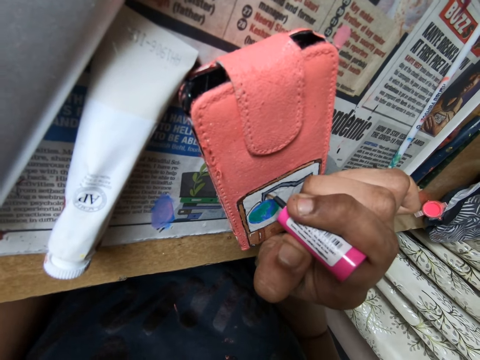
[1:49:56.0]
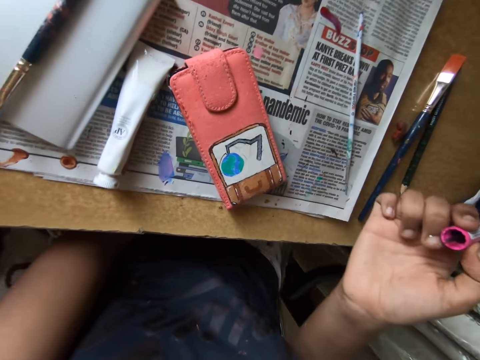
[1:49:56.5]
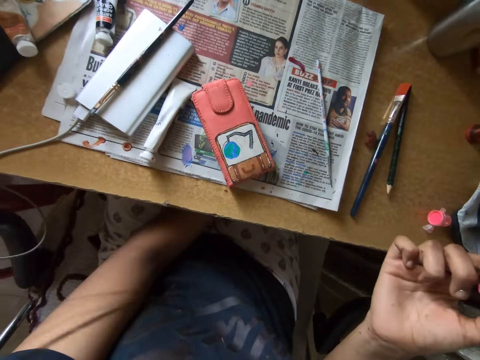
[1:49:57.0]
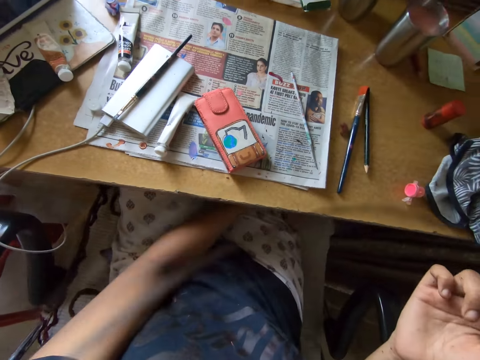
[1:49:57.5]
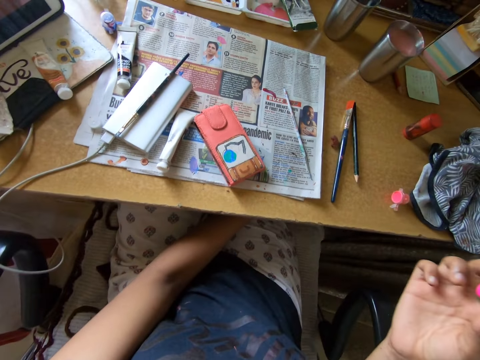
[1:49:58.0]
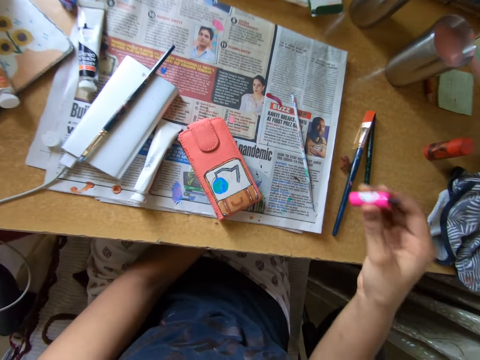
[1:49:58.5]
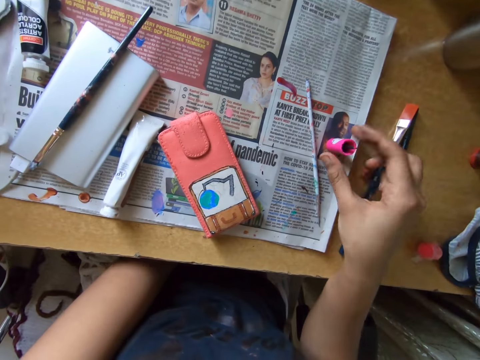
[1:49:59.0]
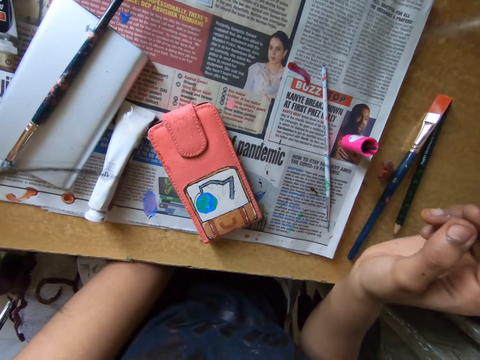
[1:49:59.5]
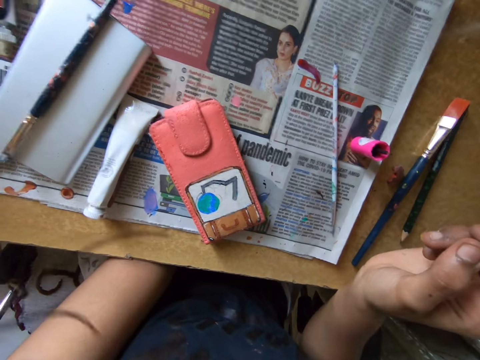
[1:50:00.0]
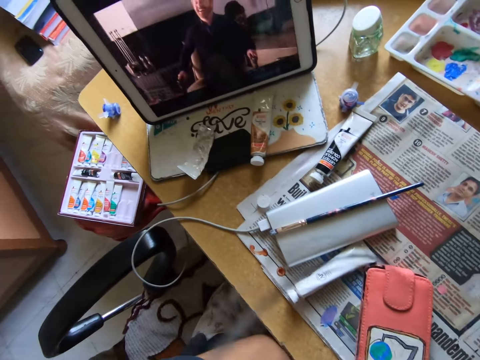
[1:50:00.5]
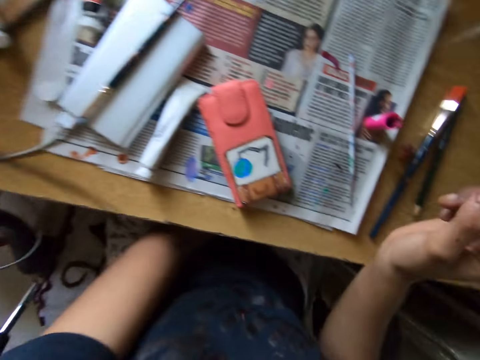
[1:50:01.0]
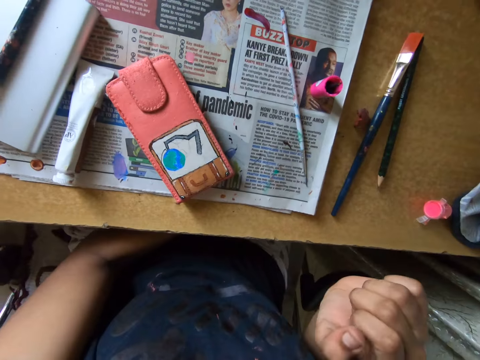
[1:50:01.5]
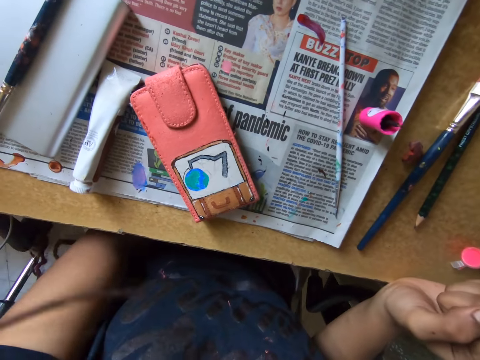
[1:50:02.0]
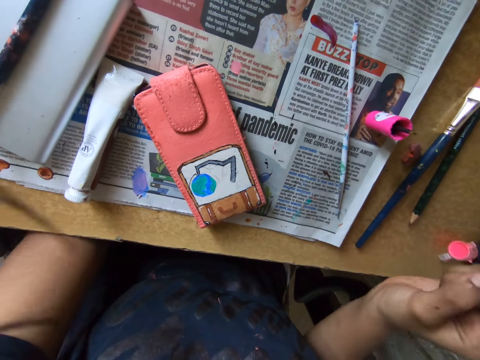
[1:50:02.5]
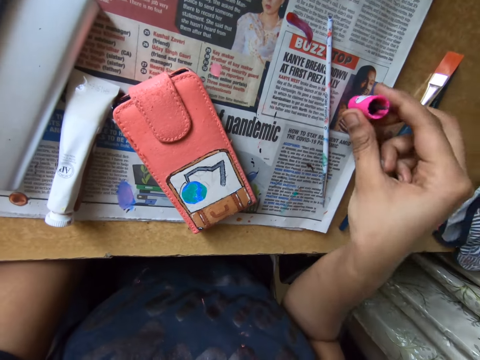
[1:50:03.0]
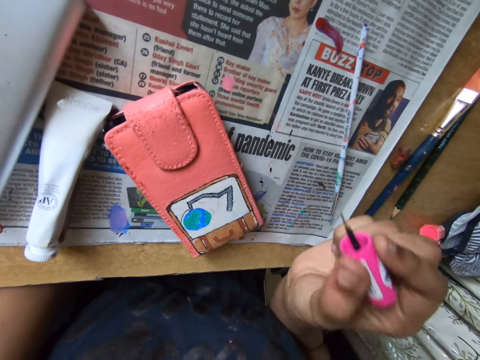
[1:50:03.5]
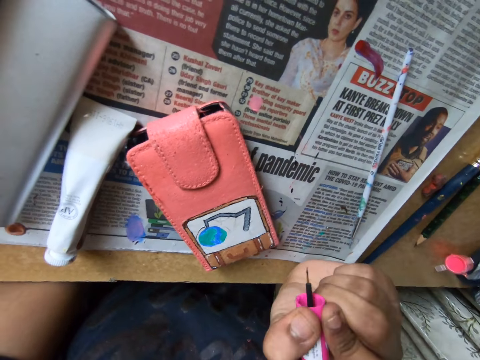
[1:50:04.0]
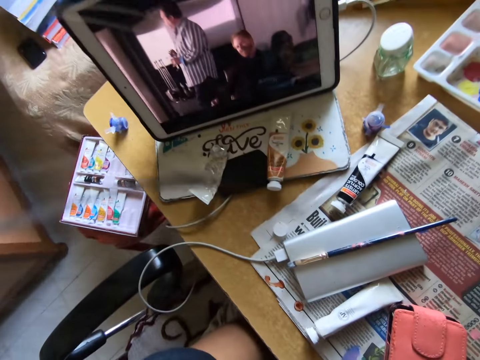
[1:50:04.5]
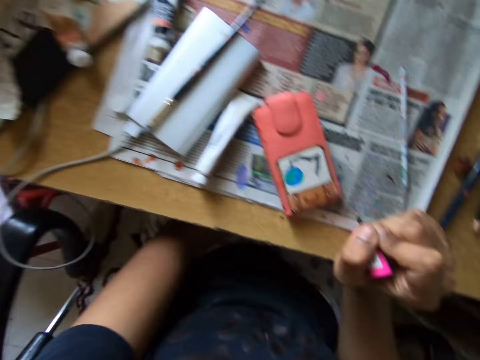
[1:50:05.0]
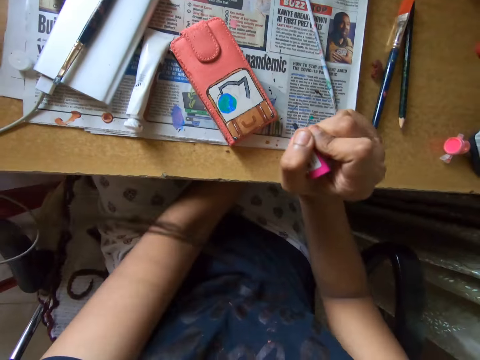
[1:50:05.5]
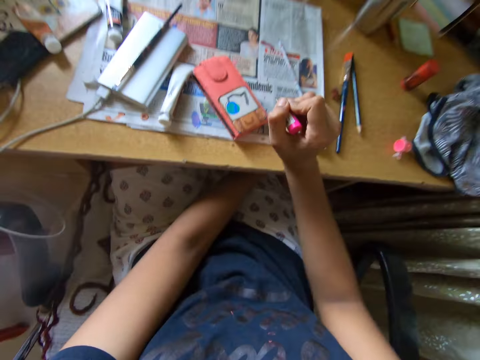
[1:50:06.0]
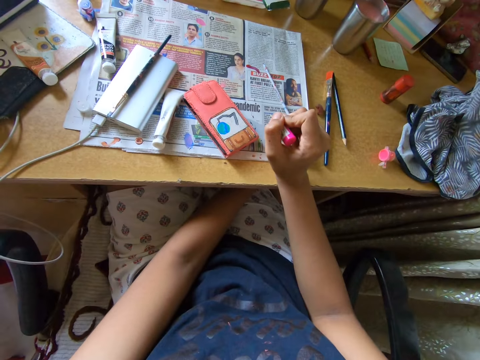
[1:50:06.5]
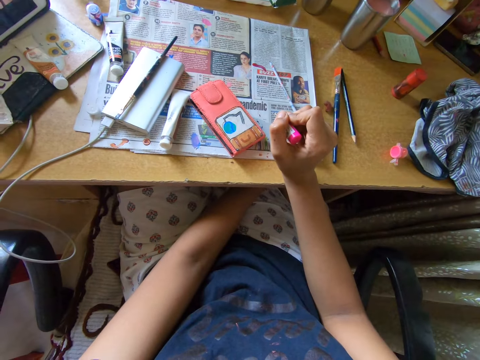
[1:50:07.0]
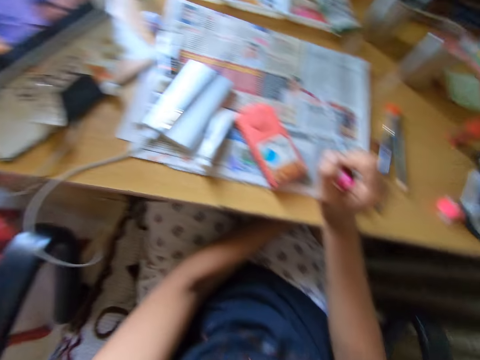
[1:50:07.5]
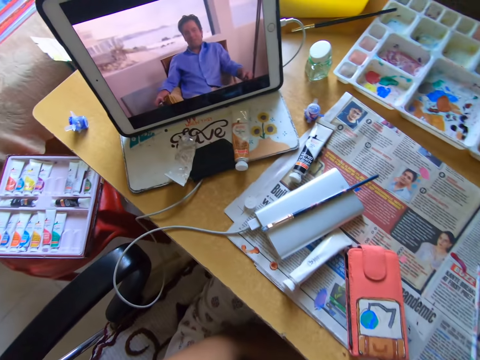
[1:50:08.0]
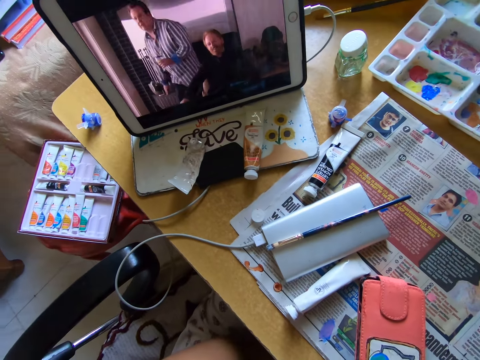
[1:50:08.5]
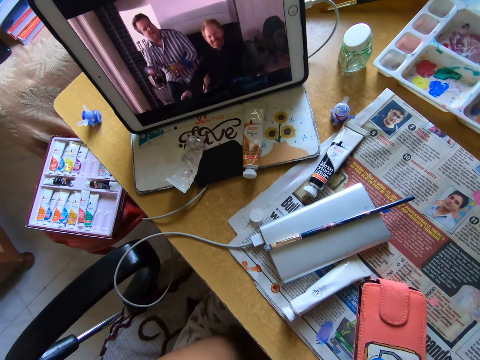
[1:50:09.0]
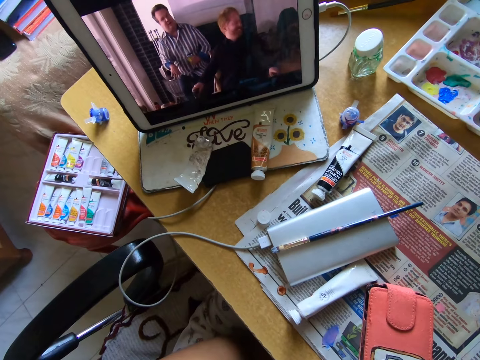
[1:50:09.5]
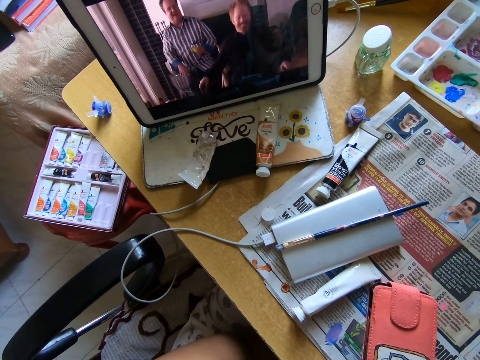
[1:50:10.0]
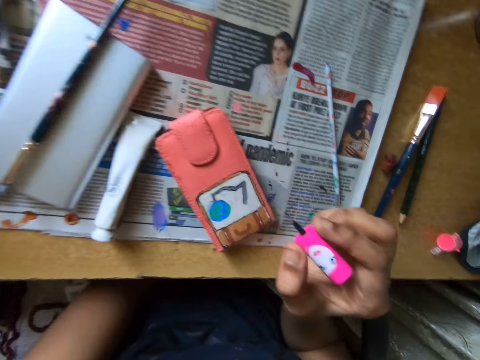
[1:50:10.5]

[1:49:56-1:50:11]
The camera wearer drops the brush on the table with her right hand. She looks at the screen. She picks the brush from the table with her right hand. She looks at the screen.

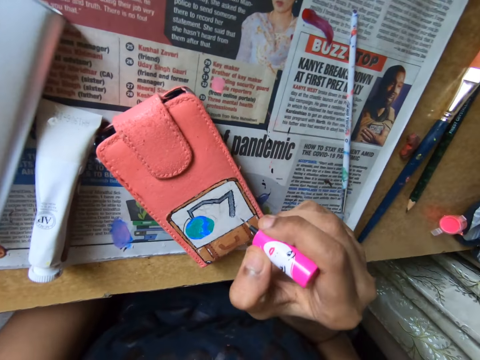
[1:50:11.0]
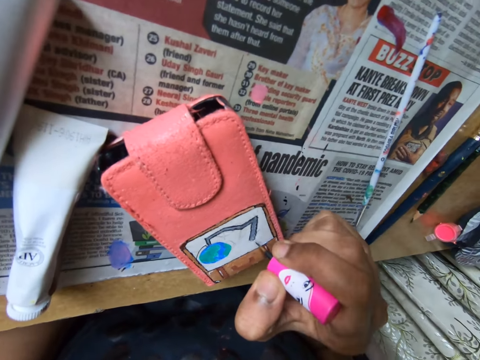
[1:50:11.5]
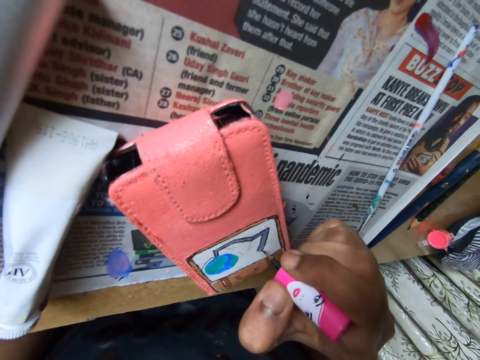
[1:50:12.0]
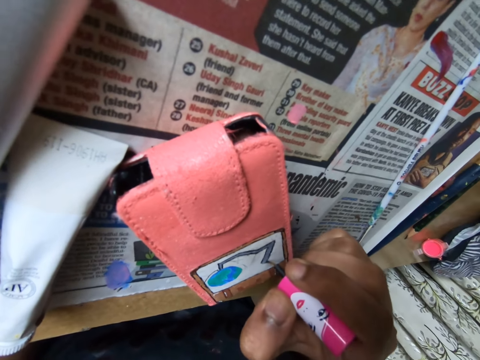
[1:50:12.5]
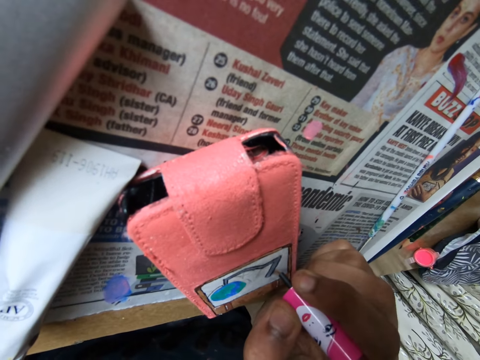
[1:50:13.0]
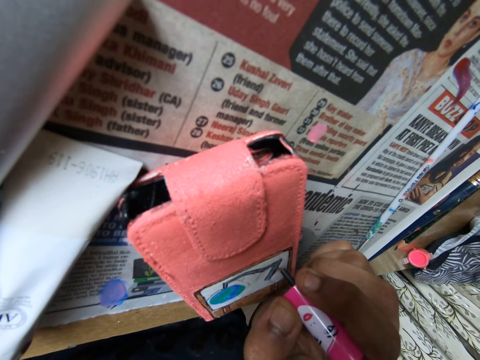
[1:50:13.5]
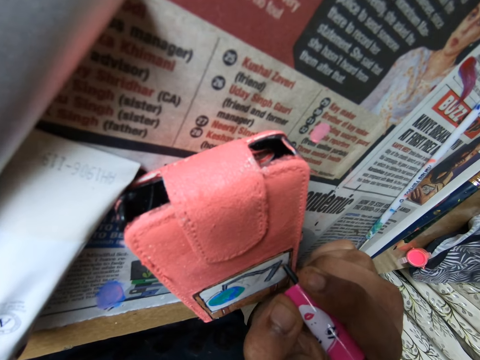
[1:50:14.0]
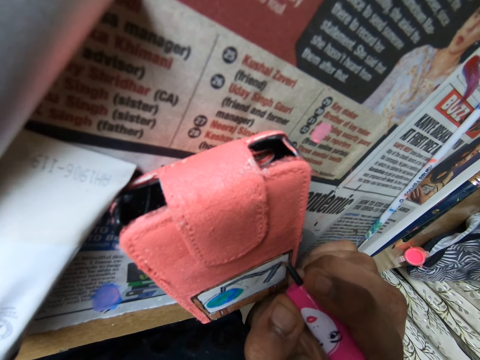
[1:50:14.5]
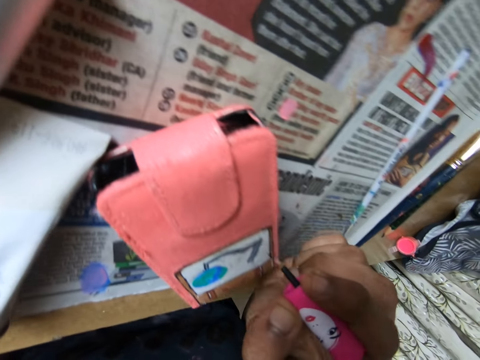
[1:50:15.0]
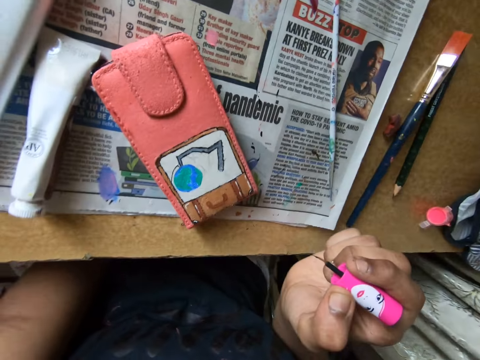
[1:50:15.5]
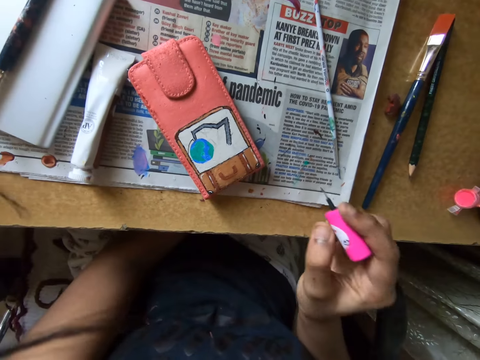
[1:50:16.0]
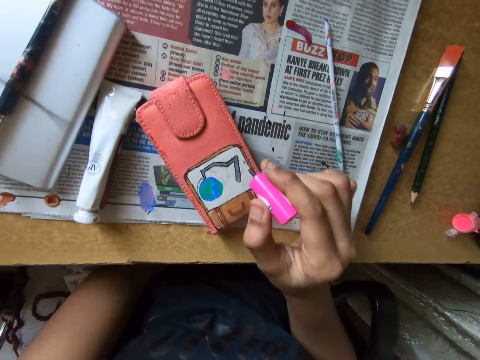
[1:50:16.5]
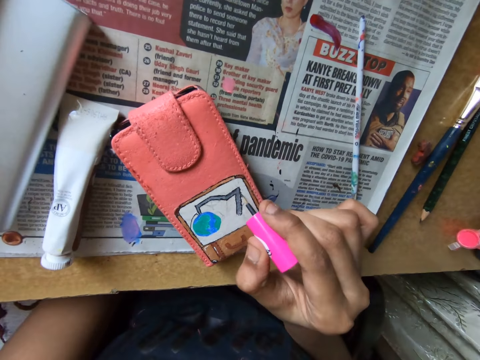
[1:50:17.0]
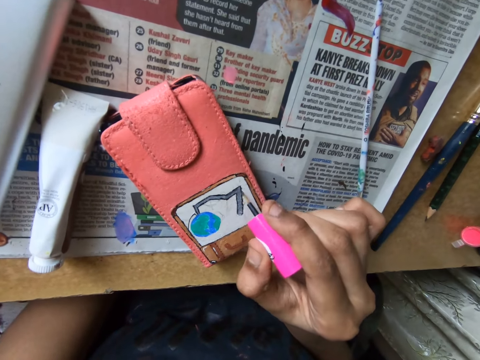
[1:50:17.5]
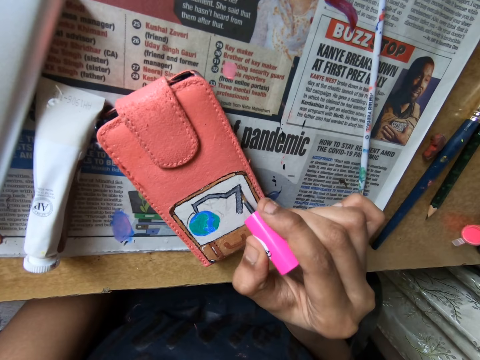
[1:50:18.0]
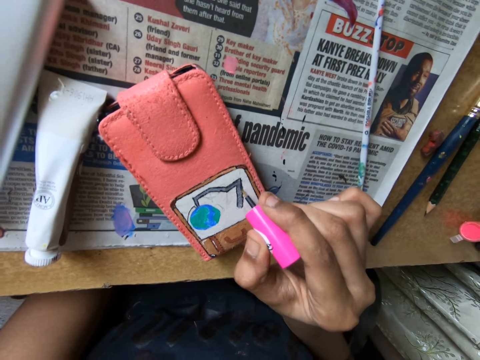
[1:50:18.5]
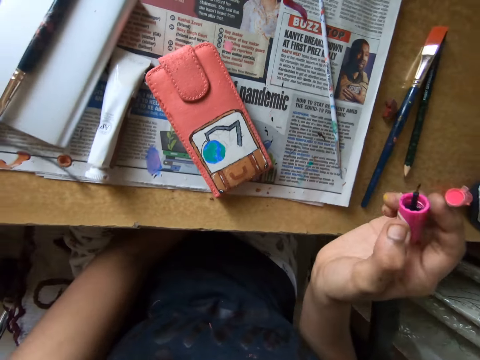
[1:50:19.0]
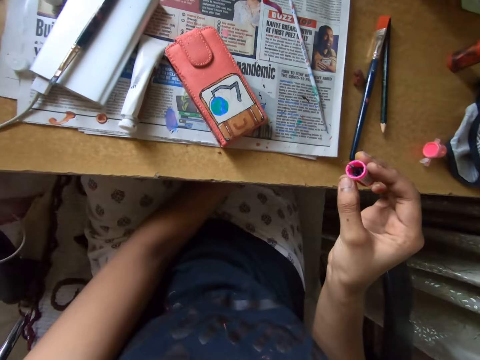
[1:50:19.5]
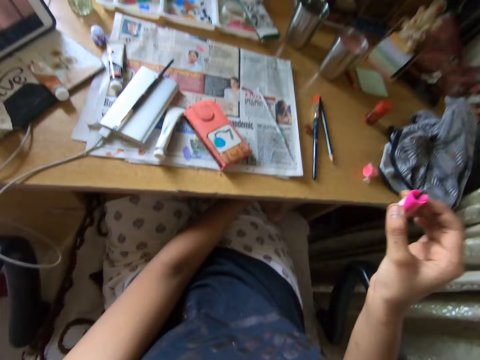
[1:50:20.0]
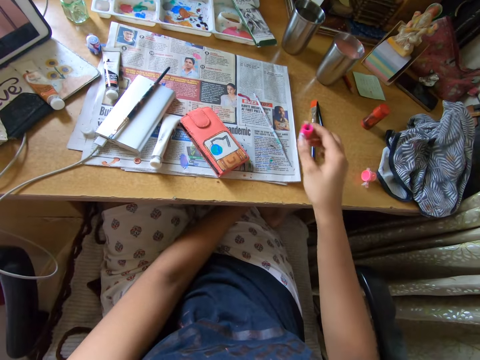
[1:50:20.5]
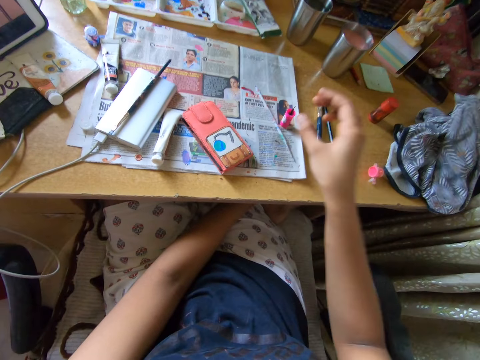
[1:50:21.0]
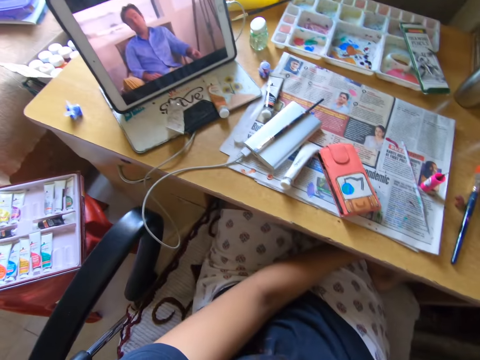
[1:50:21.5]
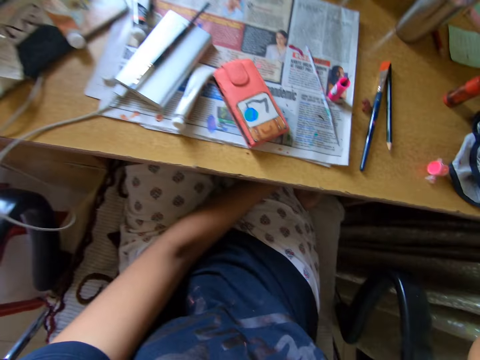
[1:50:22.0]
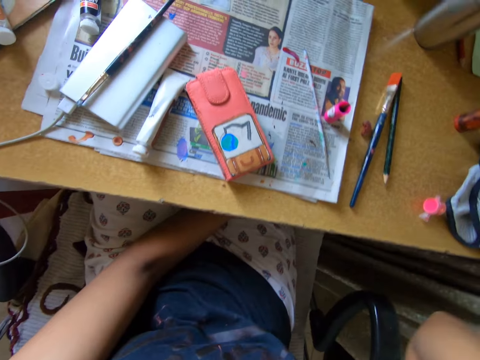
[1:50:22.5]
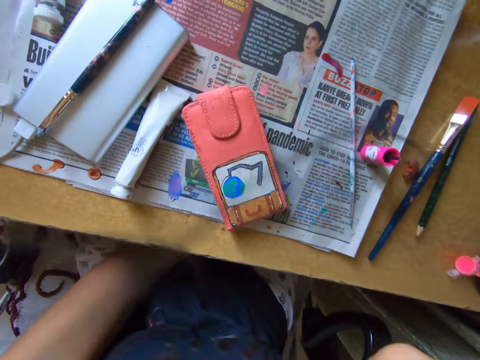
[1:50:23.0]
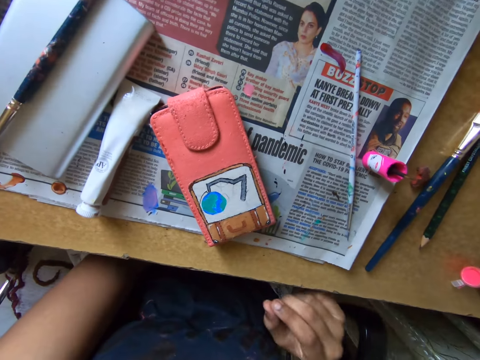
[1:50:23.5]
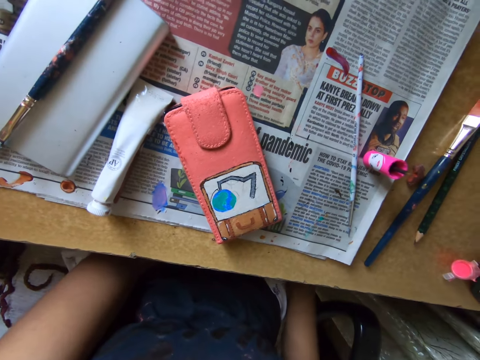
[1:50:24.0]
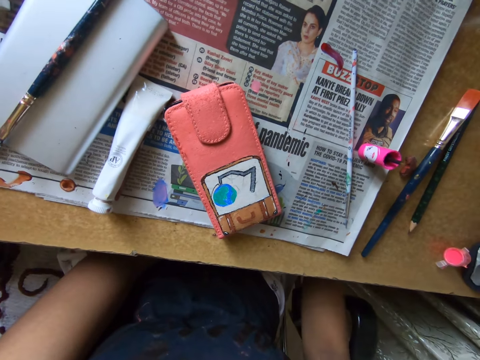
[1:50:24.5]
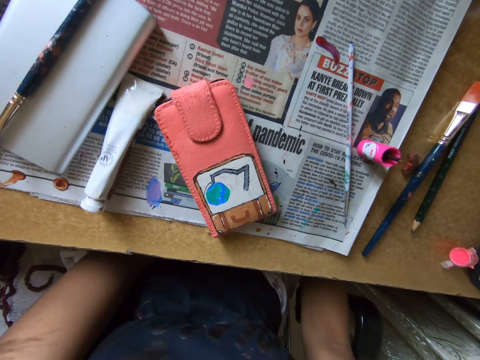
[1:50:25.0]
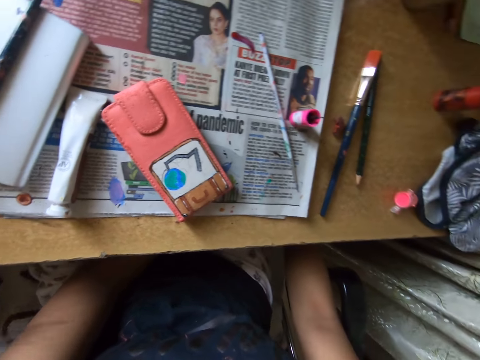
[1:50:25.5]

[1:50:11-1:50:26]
The camera wearer paints the phone pouch on the table with the brush in her right hand. She drops the brush on the table with her right hand. She lifts the hand. She looks at the picture.
